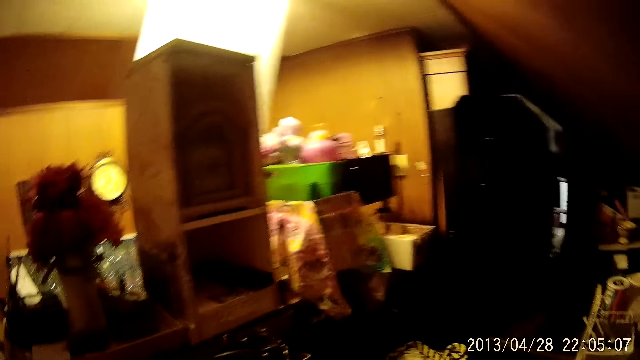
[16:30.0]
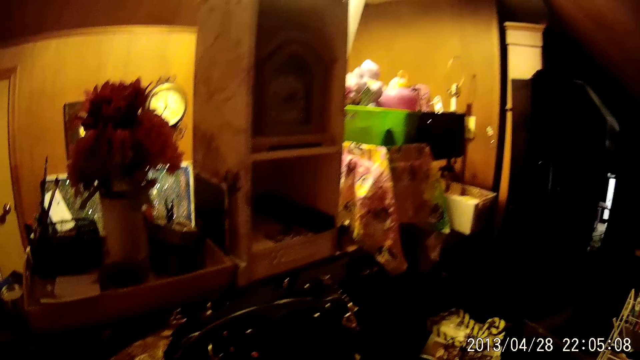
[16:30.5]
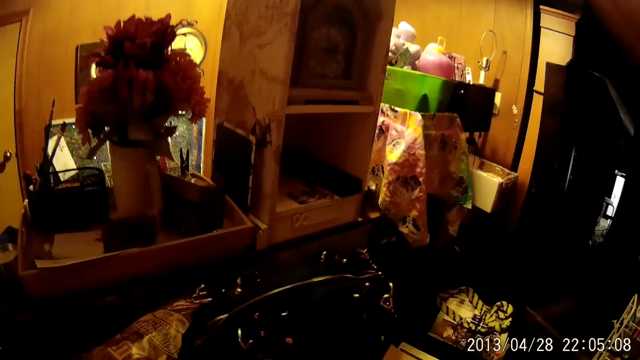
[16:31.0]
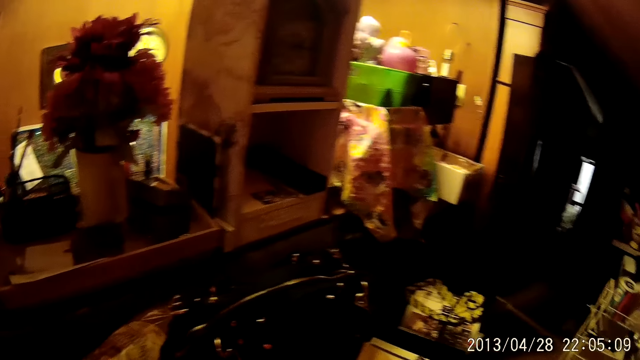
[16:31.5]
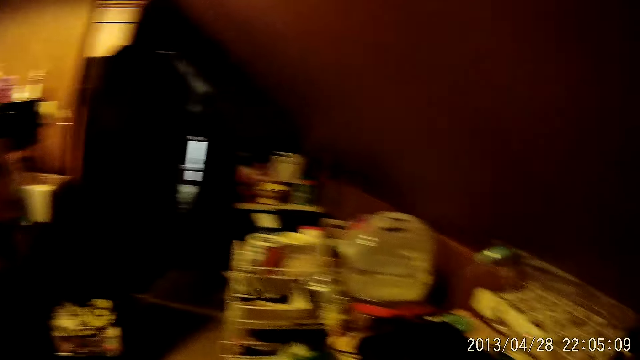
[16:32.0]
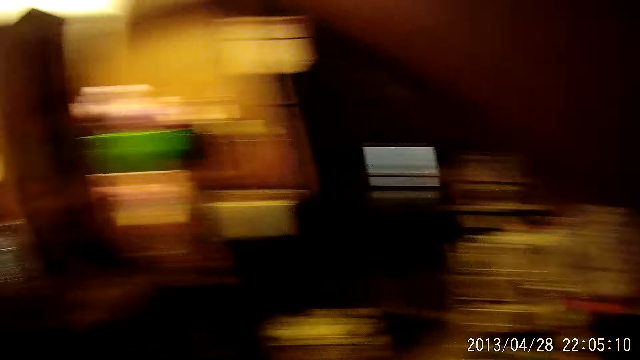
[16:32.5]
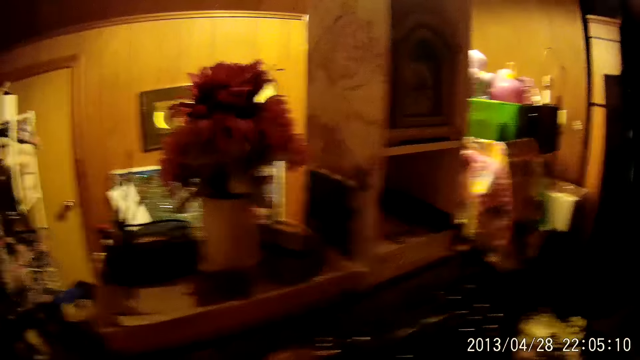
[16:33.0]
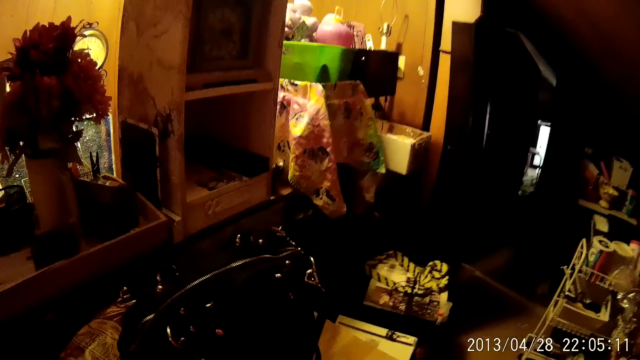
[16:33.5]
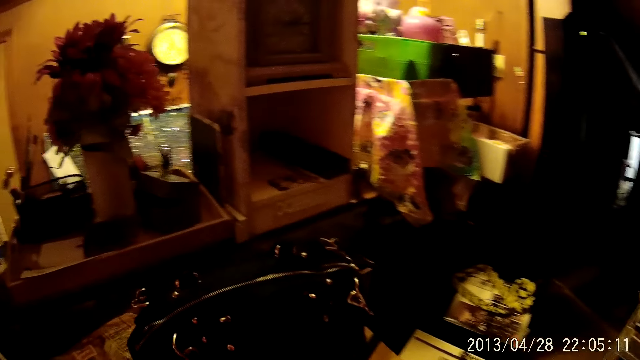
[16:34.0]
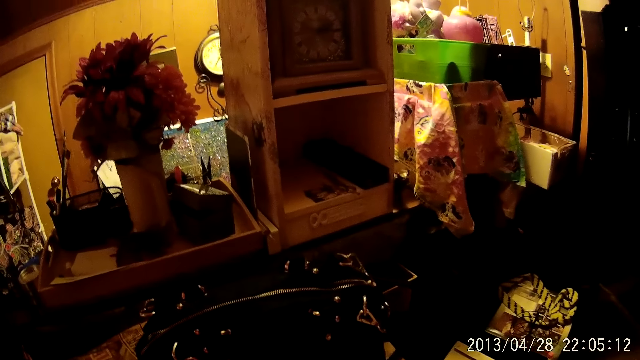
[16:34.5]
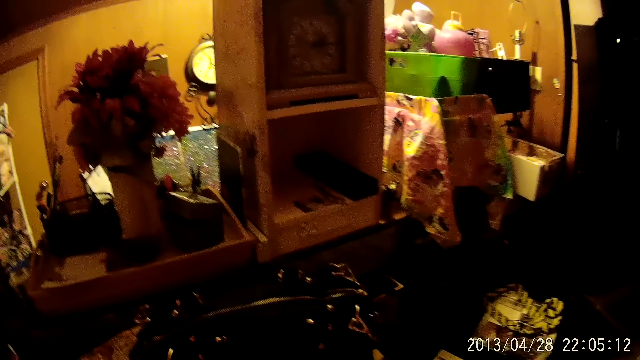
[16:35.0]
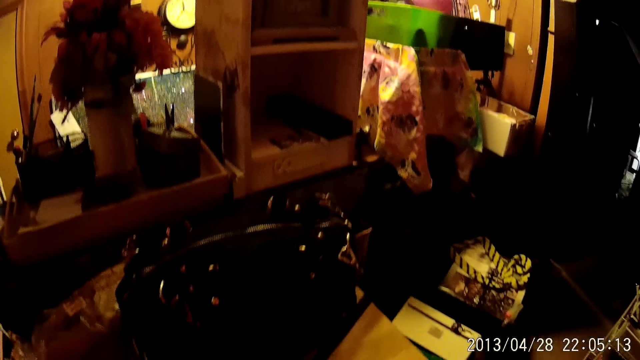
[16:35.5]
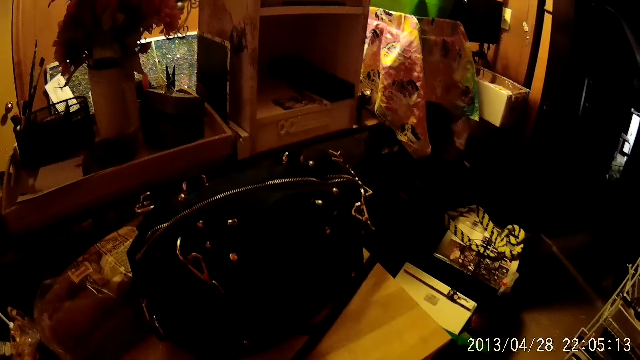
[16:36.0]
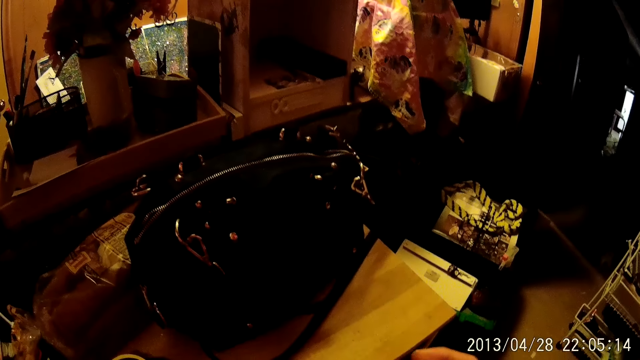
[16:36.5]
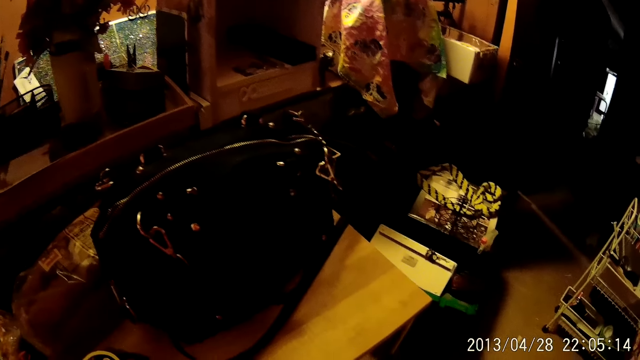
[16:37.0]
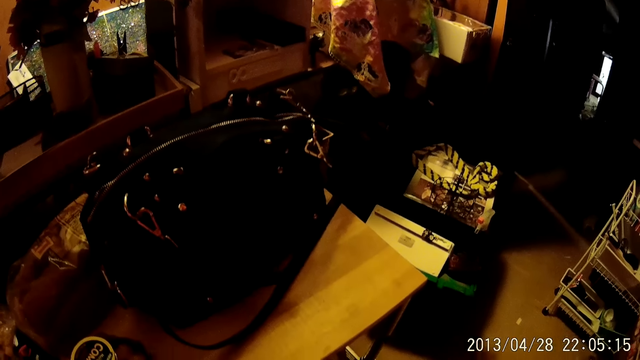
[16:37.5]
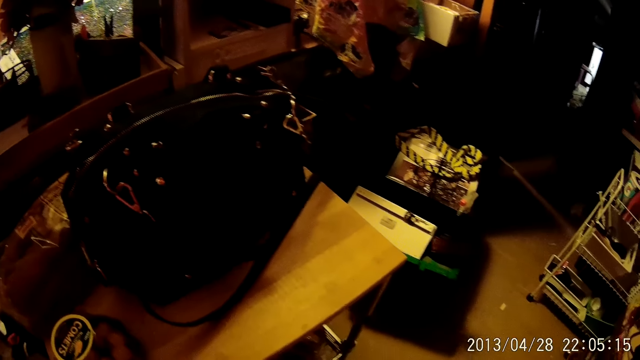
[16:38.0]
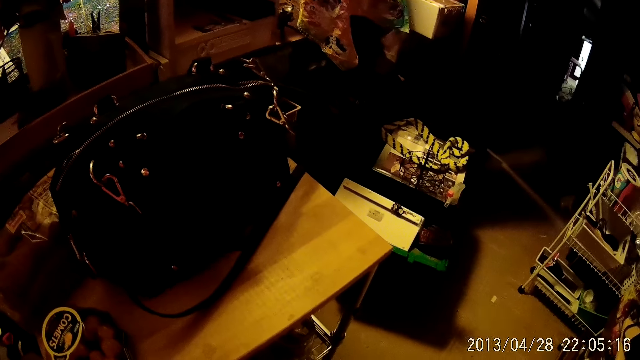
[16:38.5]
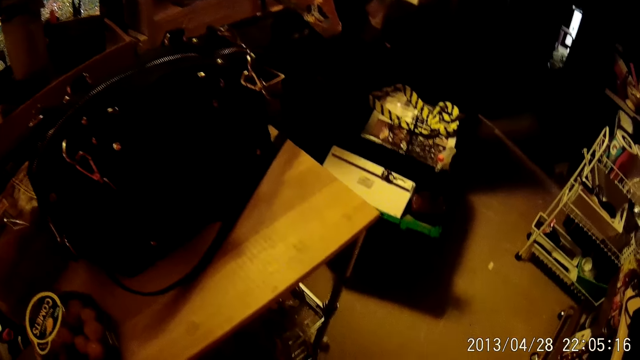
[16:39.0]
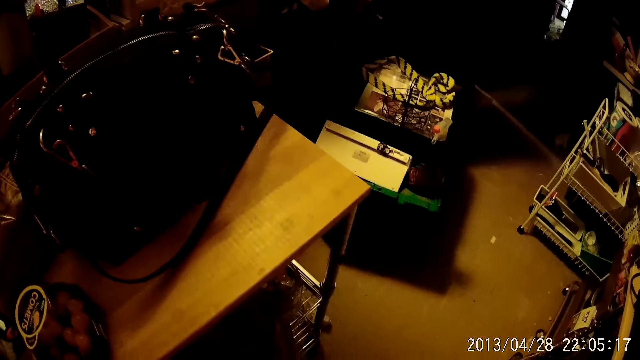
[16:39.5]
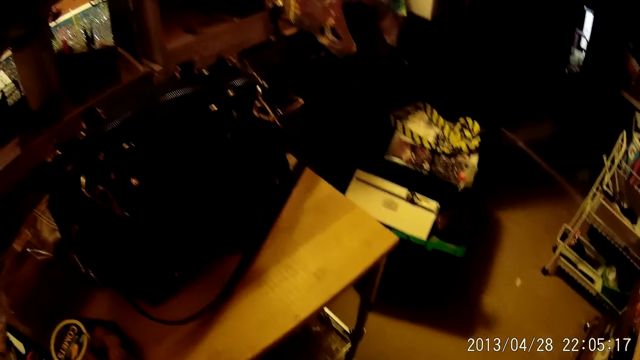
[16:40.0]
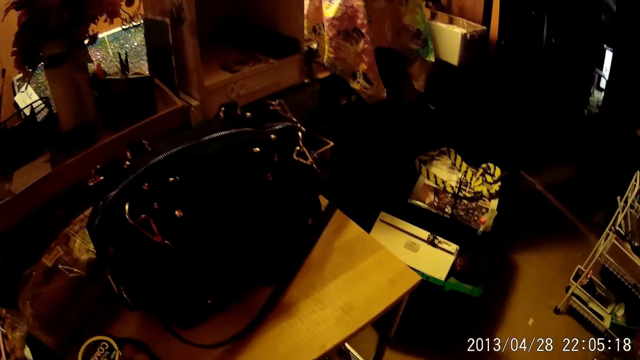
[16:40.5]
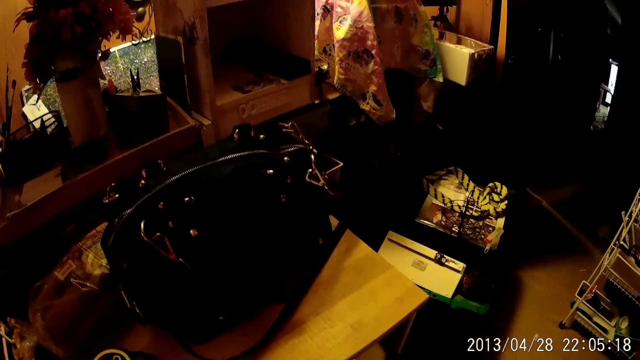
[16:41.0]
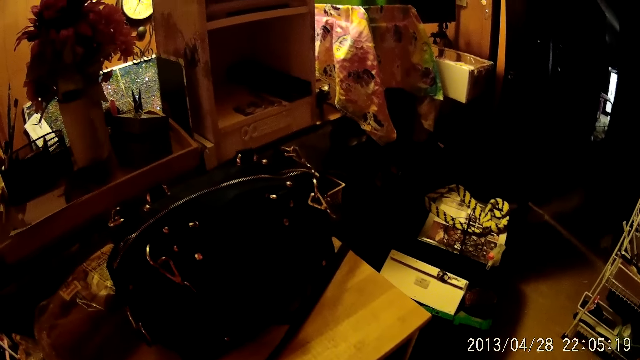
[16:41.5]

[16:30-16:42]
The camera wearer looks around.

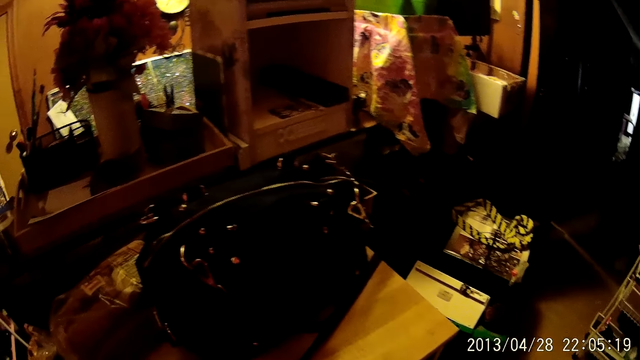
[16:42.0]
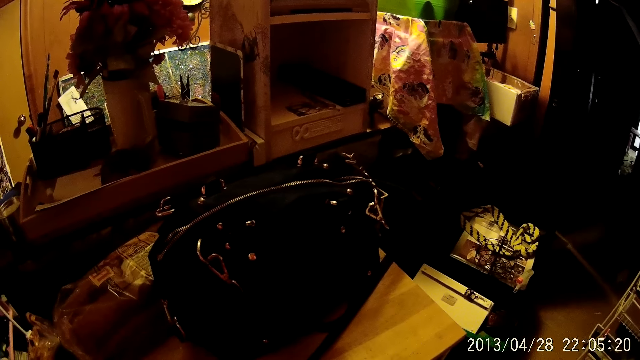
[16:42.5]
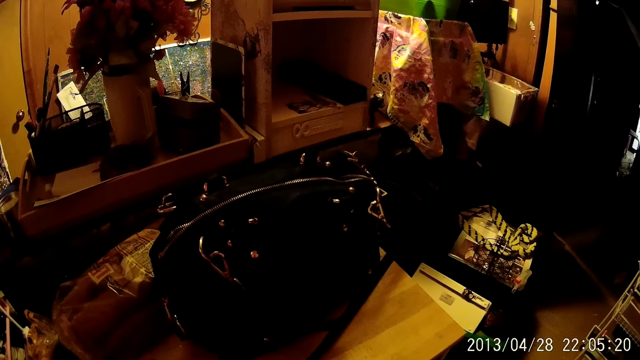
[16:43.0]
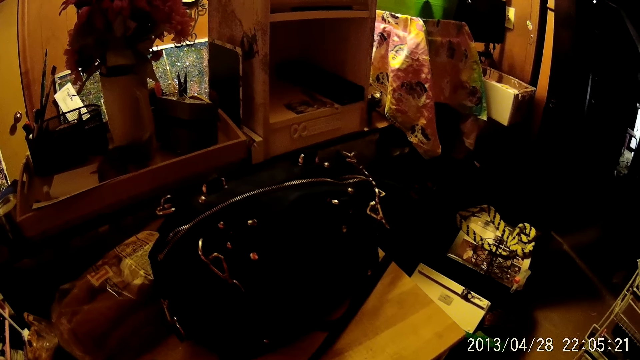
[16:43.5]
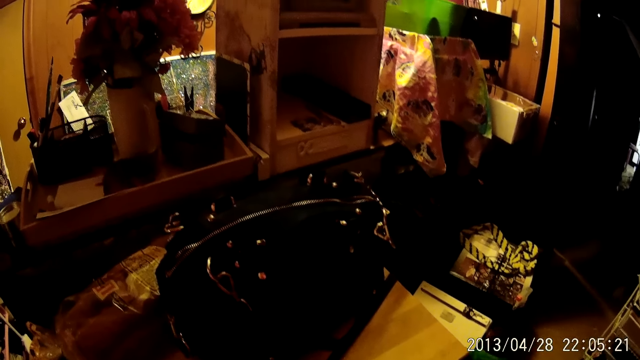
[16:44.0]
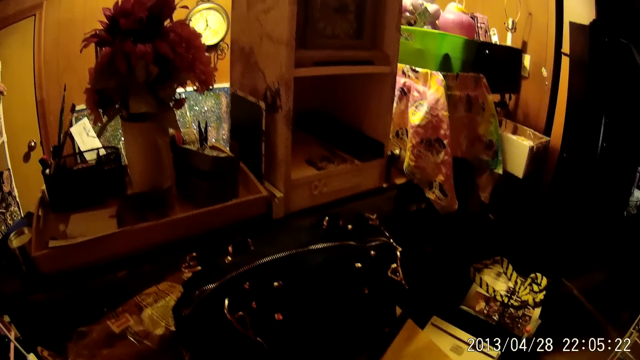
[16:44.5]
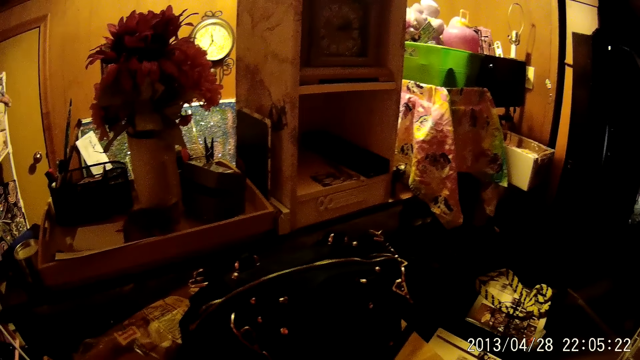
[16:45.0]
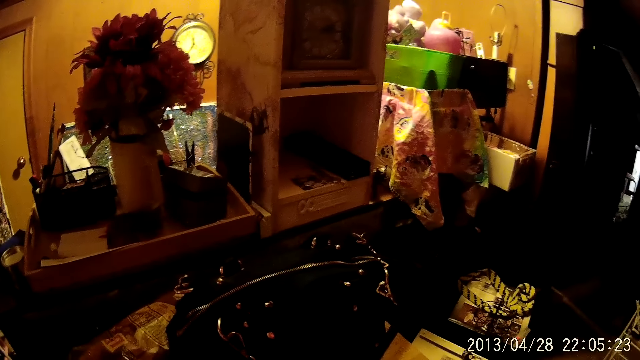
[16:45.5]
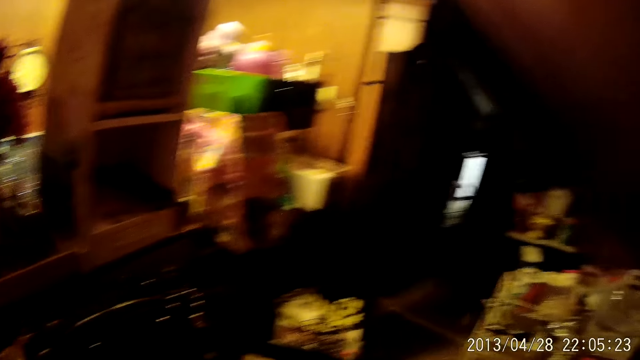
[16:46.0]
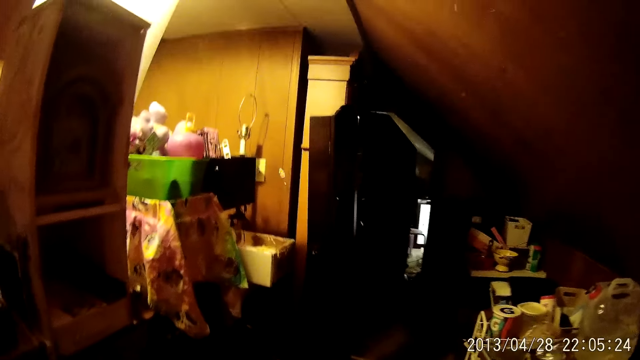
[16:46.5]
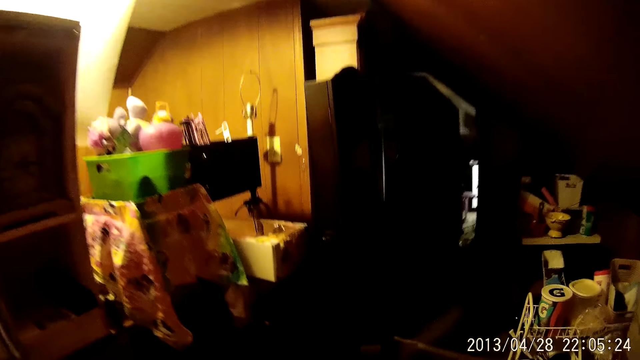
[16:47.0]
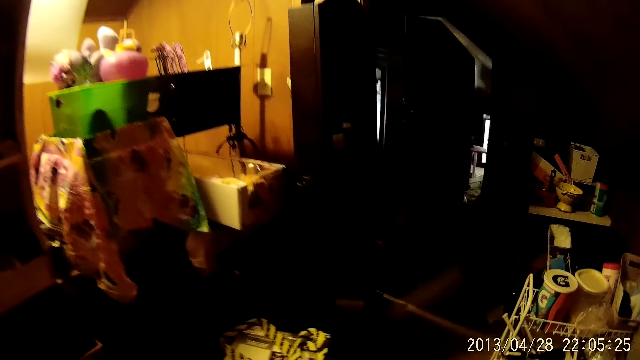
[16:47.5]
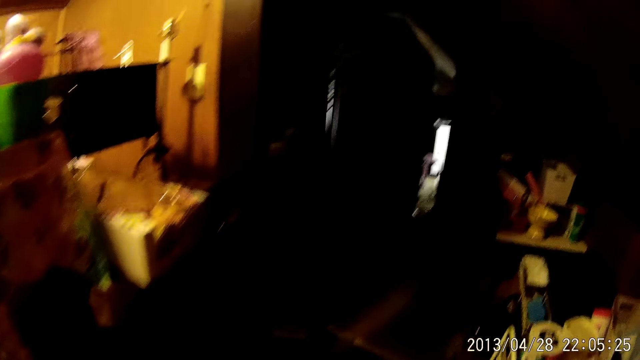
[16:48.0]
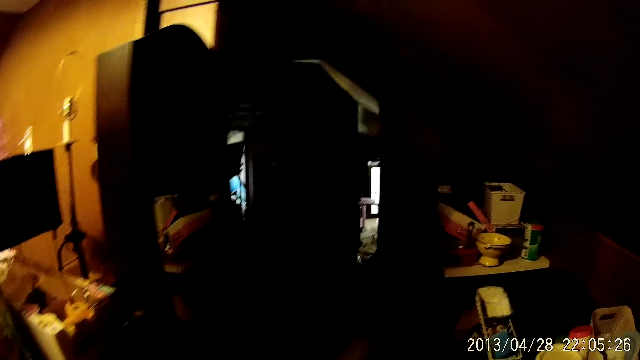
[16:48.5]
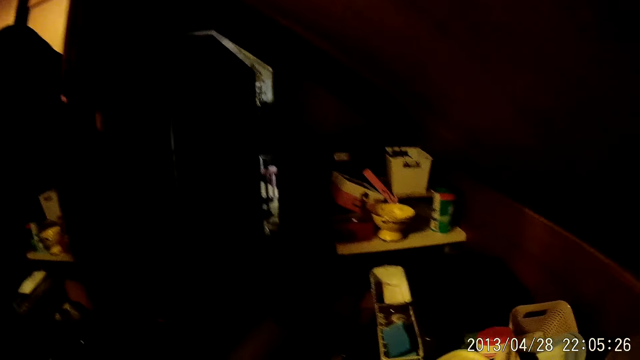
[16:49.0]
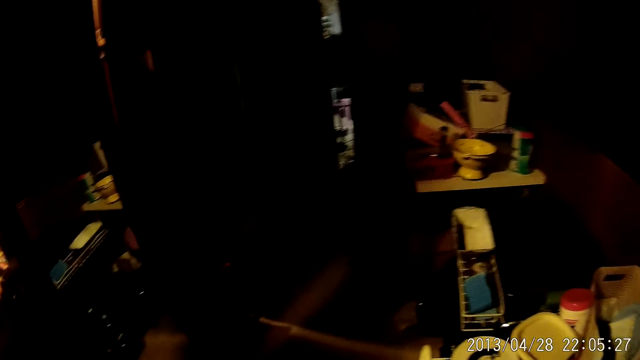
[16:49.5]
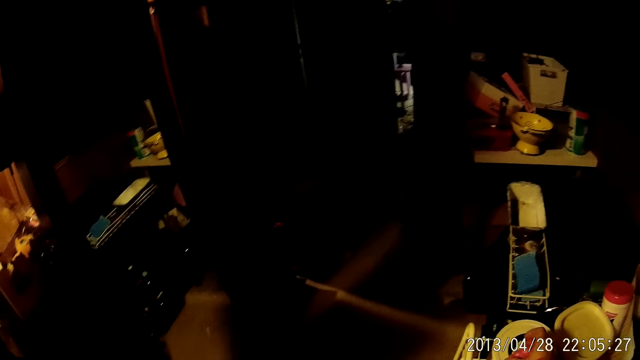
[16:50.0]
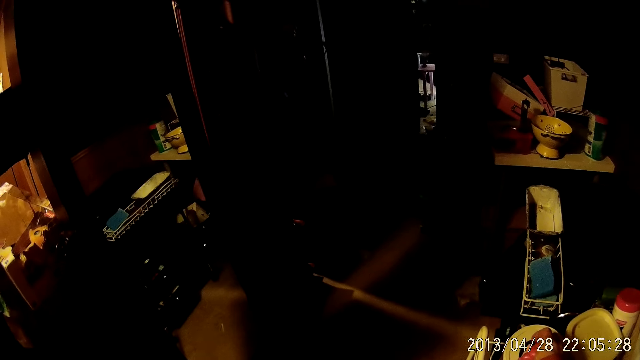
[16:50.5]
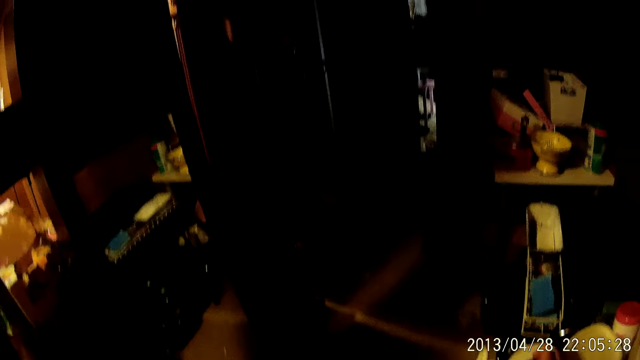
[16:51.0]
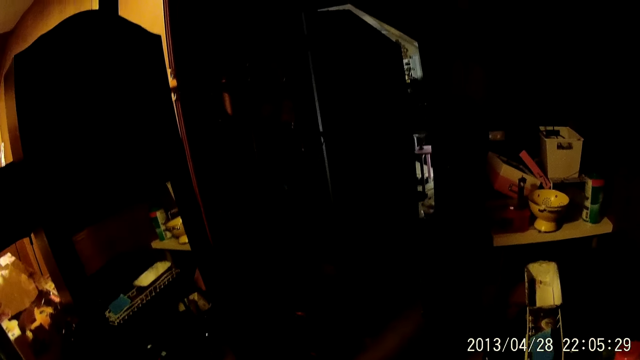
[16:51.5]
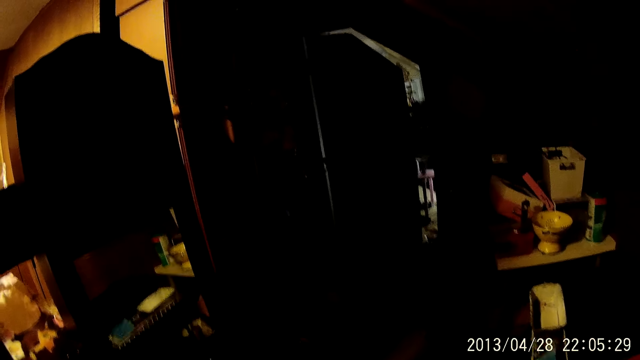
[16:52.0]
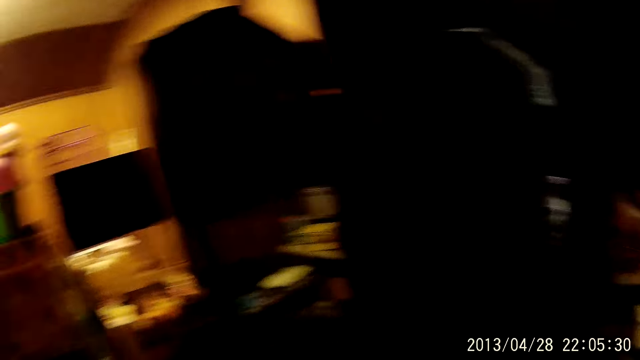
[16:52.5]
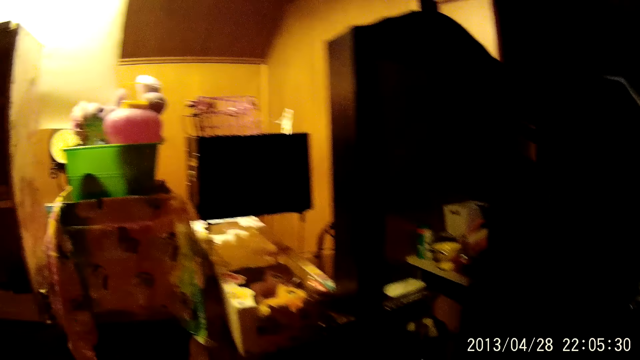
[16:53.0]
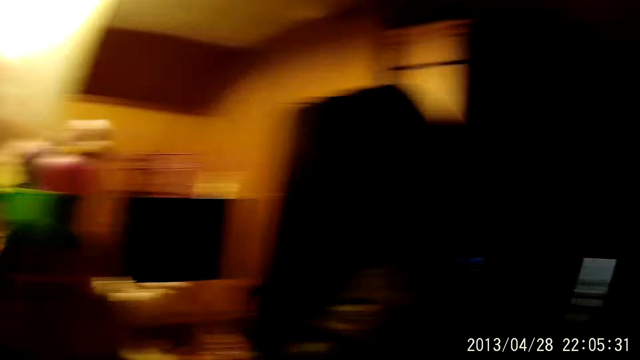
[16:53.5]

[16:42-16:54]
The camera wearer walks in the house.
